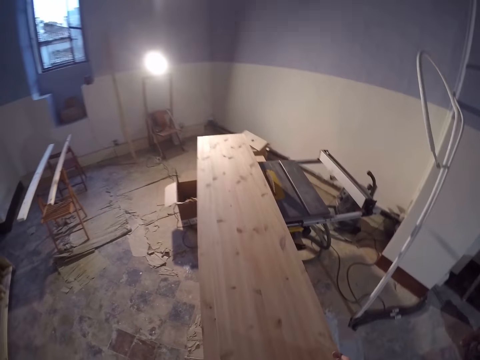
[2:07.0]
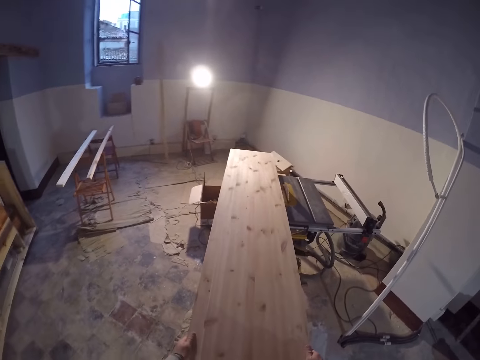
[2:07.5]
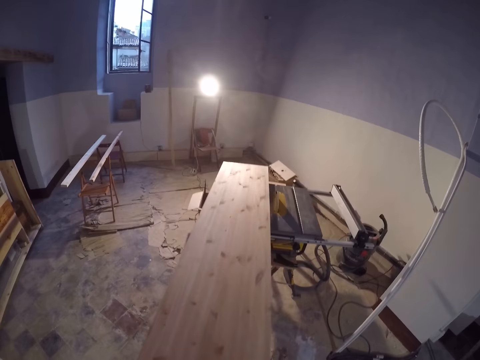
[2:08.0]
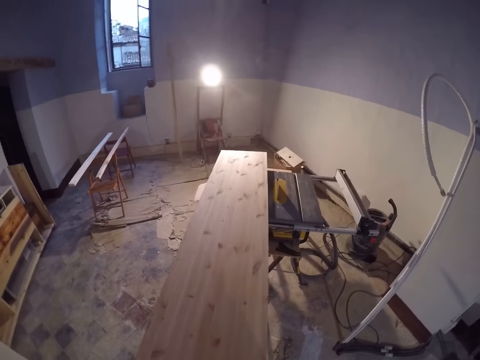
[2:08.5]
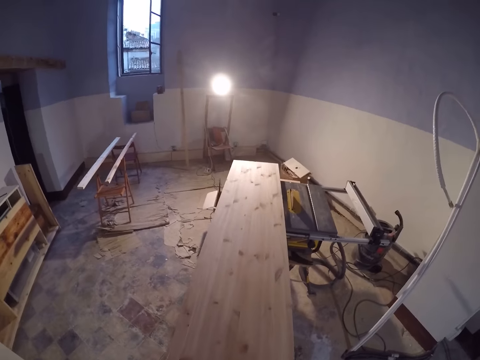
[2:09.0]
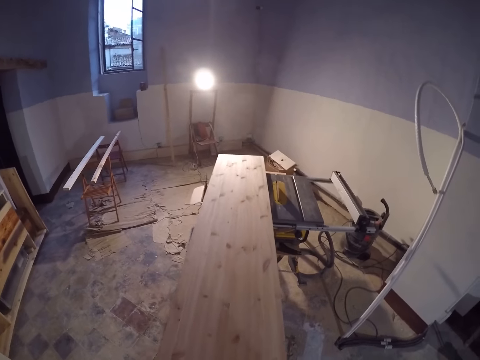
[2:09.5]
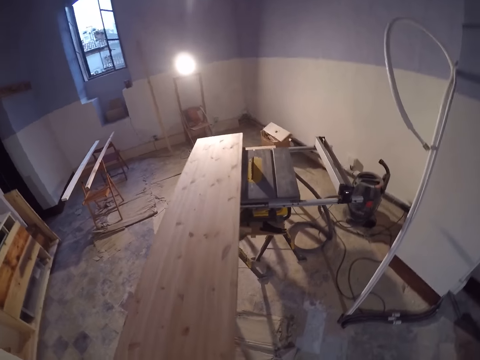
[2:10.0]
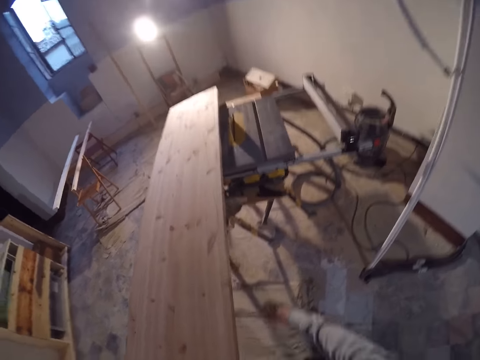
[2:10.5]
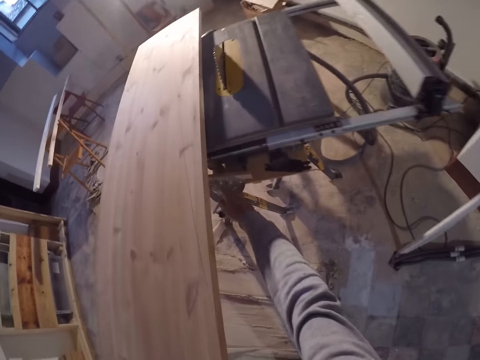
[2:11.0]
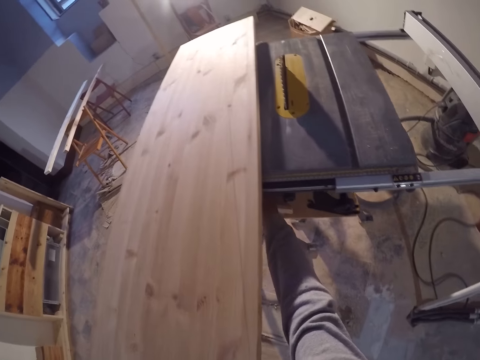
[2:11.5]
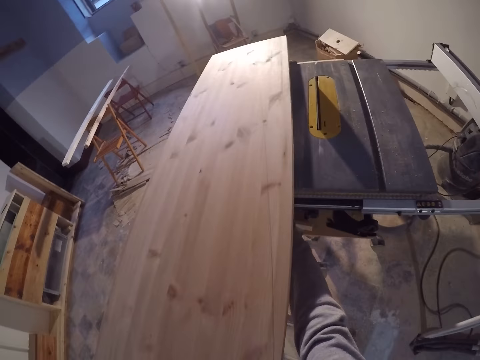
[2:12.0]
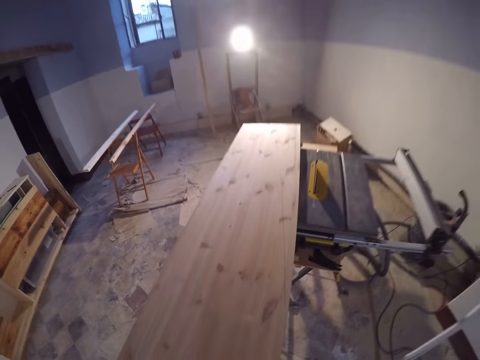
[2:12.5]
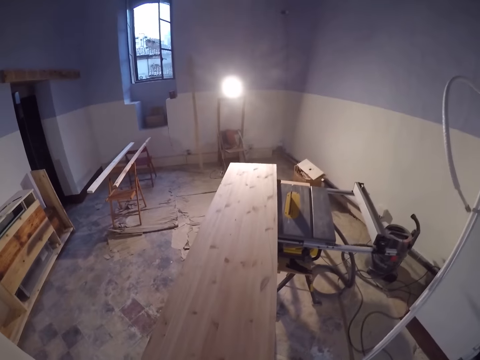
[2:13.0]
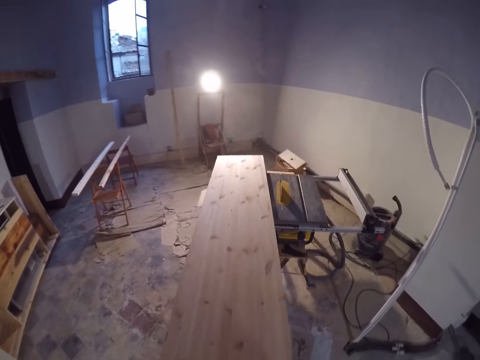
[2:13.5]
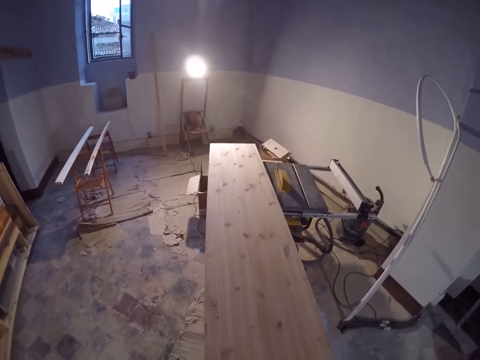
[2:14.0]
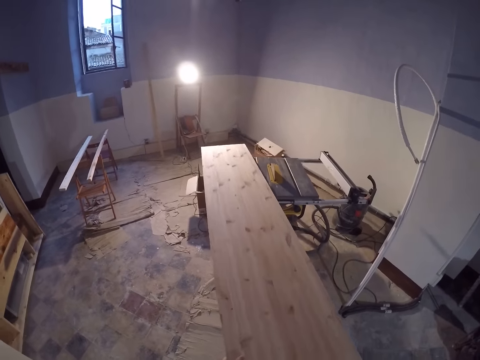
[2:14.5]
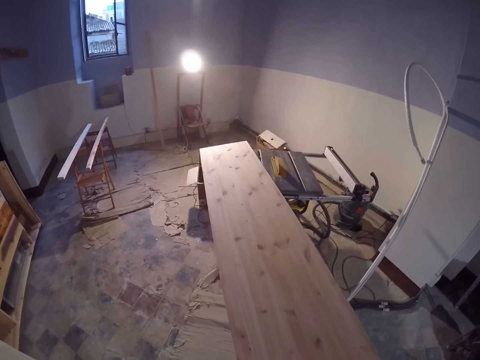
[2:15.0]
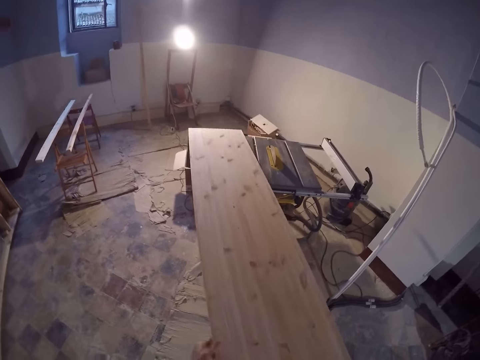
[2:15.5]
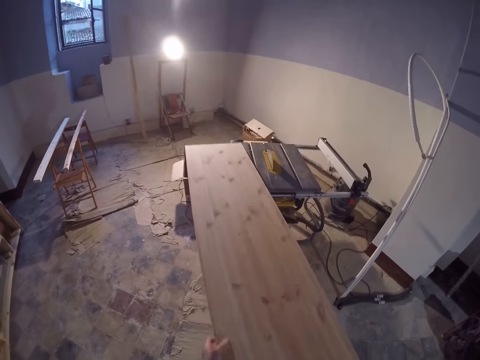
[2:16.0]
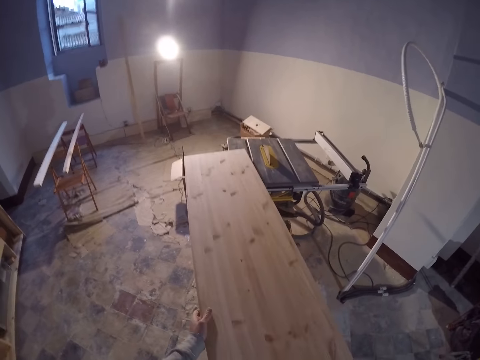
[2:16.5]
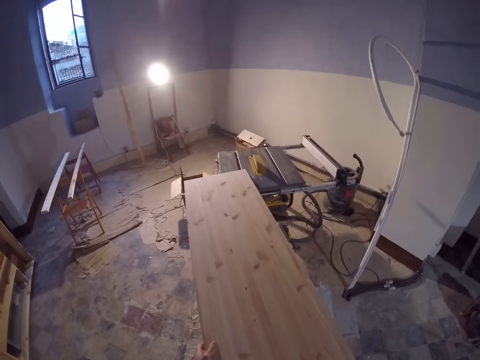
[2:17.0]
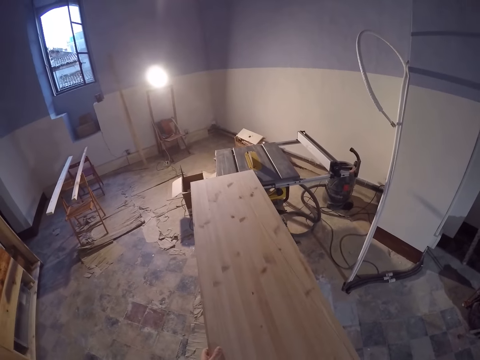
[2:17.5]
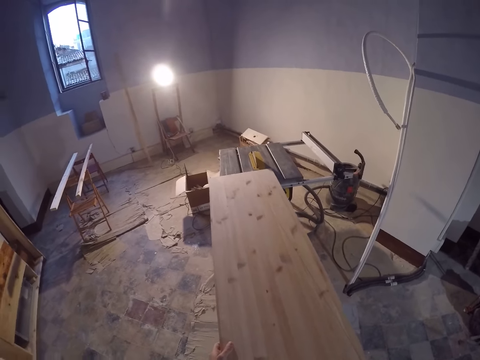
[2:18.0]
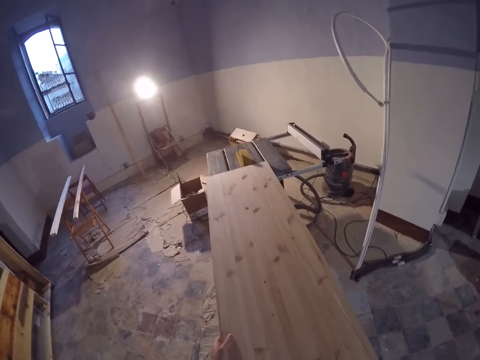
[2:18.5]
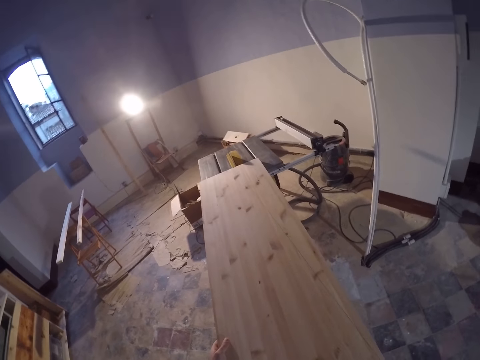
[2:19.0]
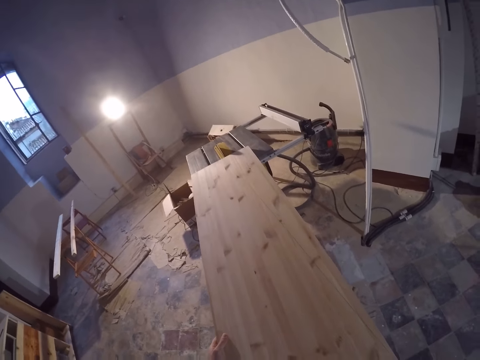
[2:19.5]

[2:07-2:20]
The camera wearer picks up the plank on the table saw with both hands. He drags the wood. He turns on a switch on the table saw with his right hand. He adjusts the woodworking machine. He adjusts the plank on the table saw. He drags the wood.

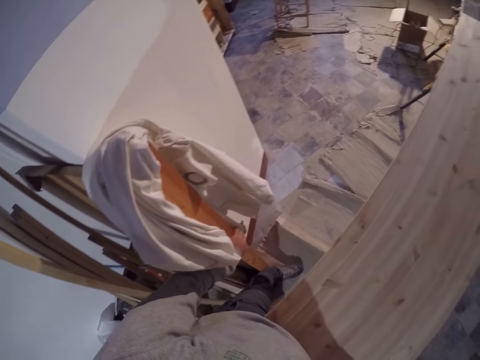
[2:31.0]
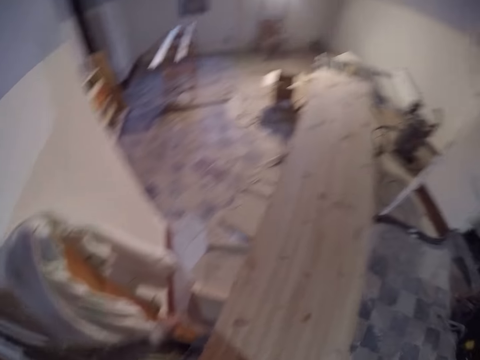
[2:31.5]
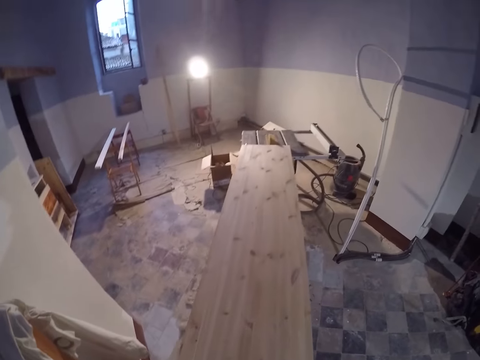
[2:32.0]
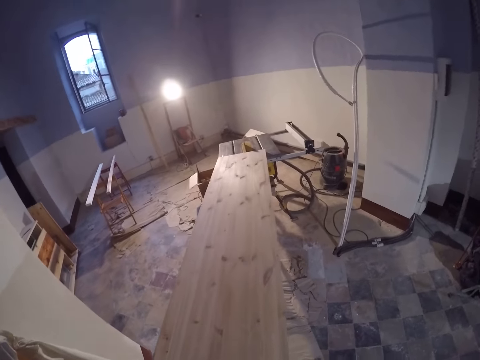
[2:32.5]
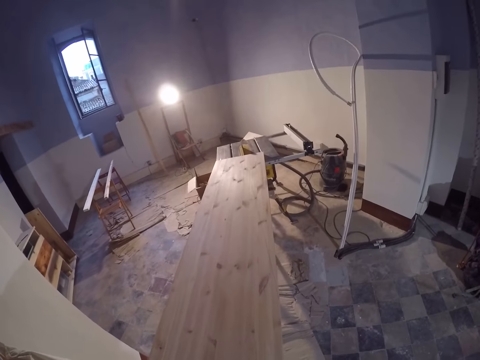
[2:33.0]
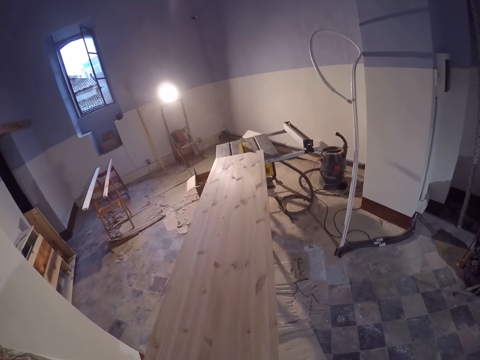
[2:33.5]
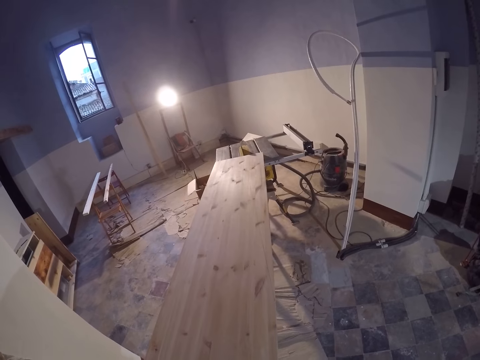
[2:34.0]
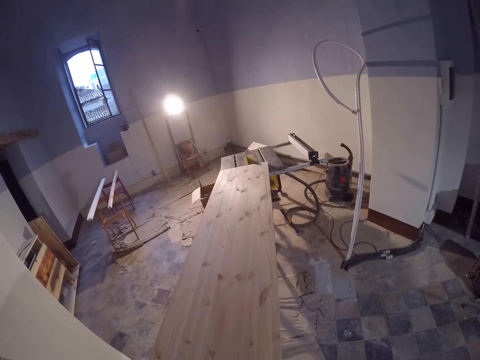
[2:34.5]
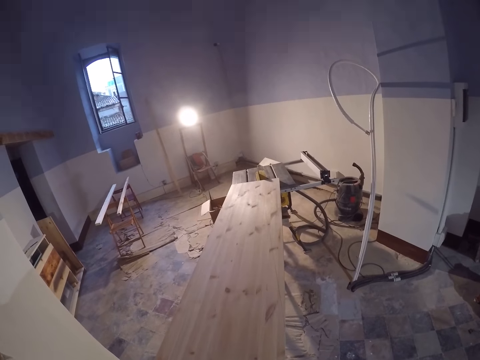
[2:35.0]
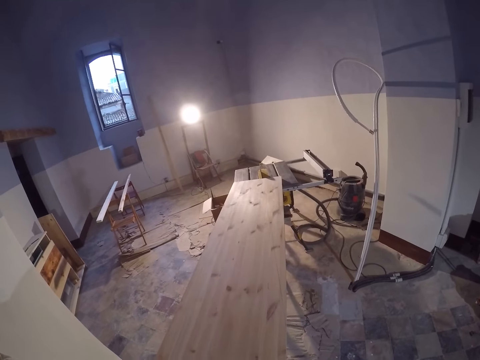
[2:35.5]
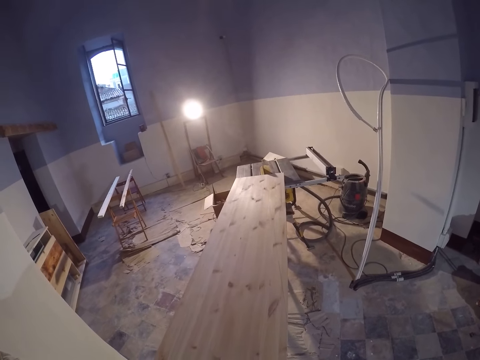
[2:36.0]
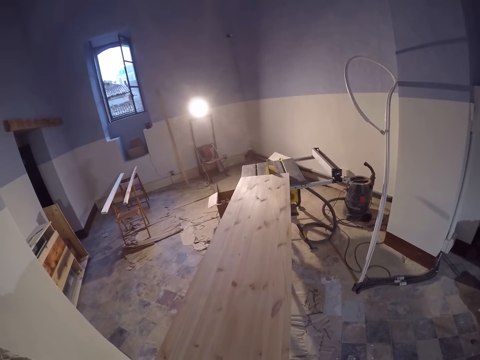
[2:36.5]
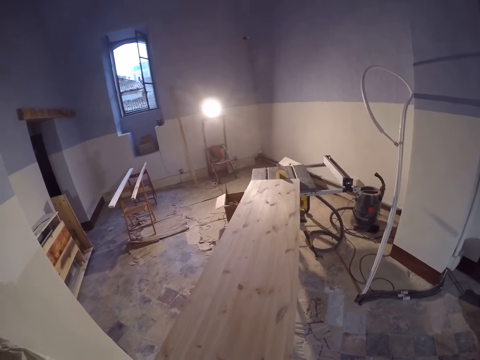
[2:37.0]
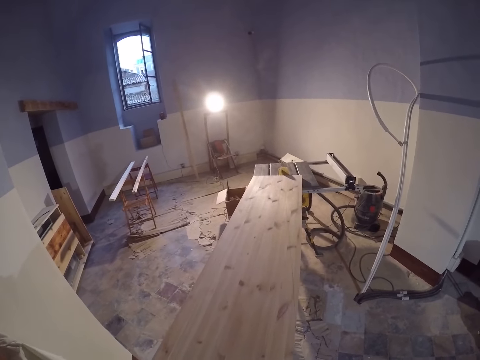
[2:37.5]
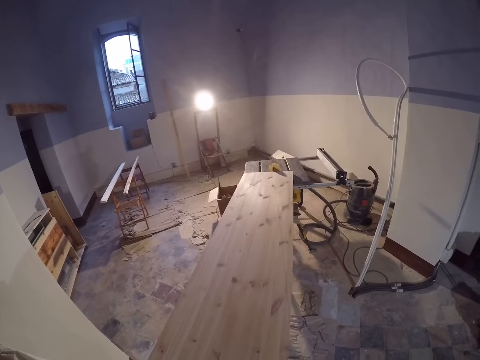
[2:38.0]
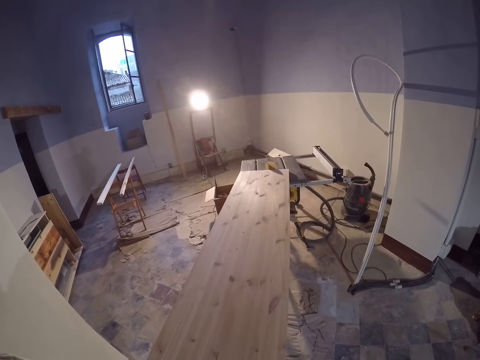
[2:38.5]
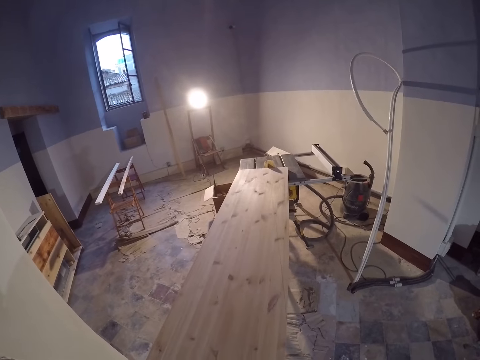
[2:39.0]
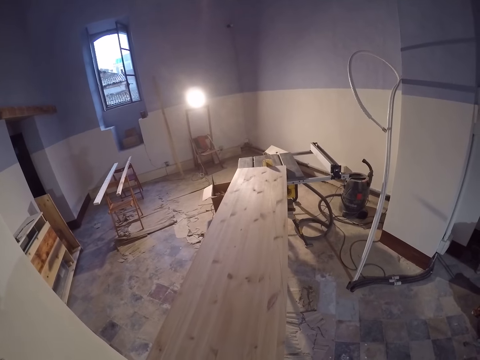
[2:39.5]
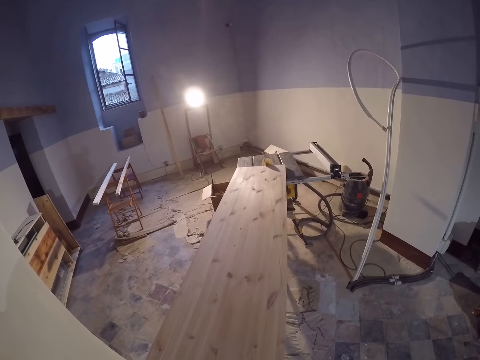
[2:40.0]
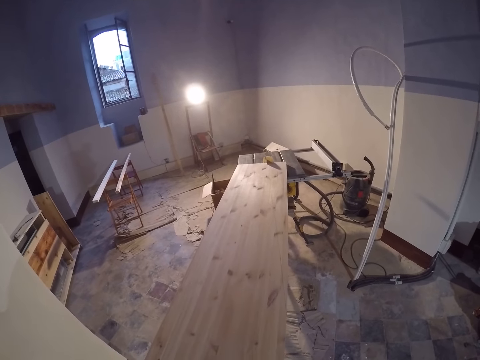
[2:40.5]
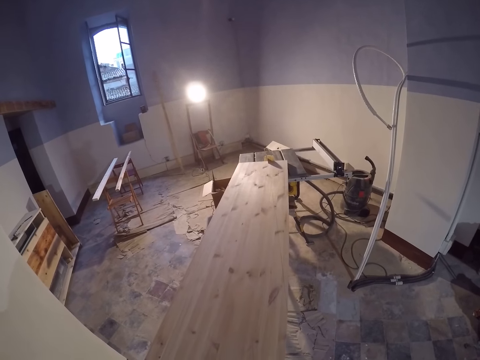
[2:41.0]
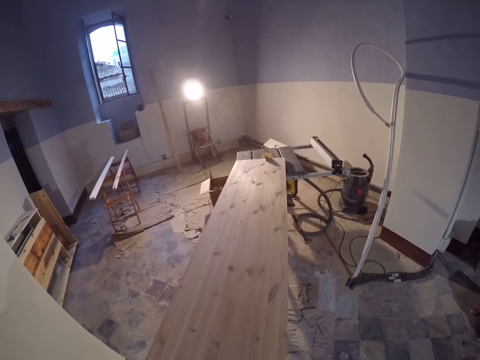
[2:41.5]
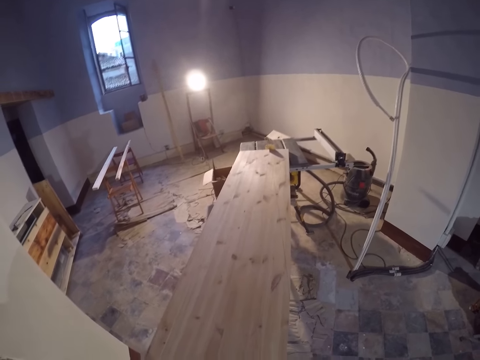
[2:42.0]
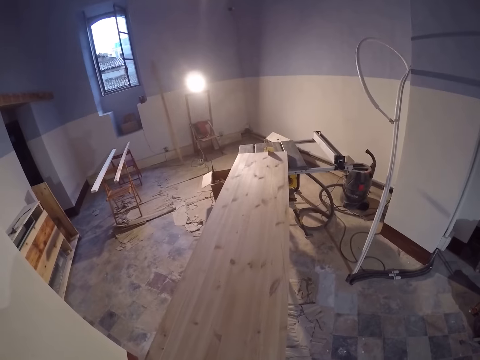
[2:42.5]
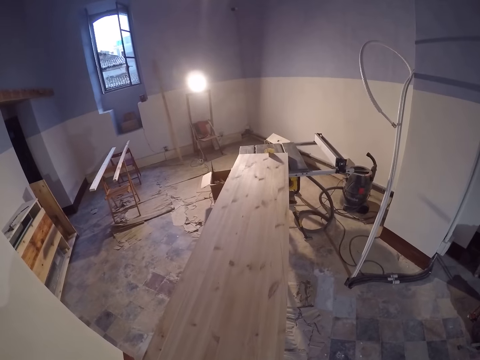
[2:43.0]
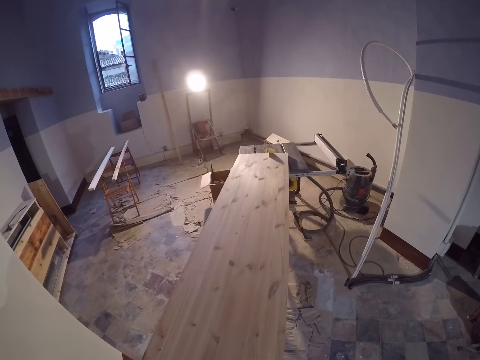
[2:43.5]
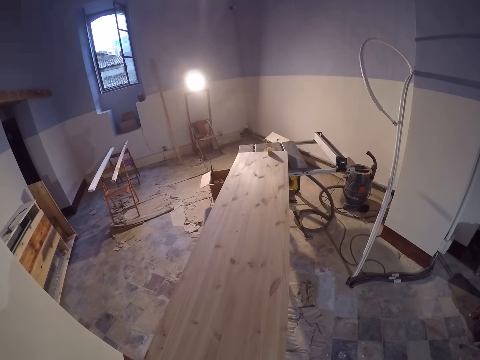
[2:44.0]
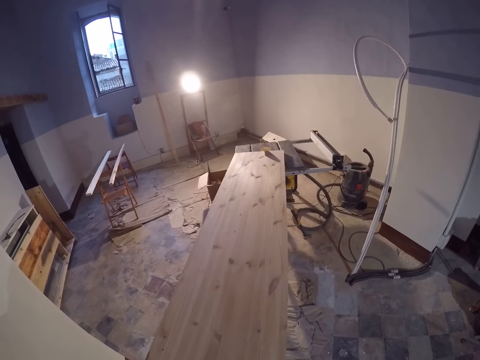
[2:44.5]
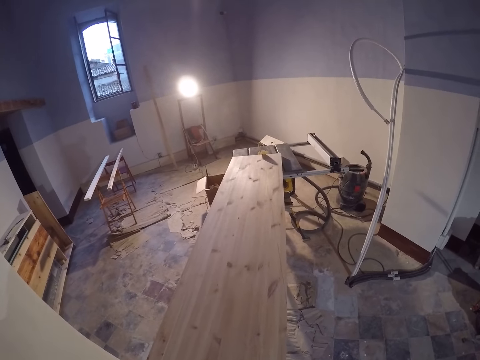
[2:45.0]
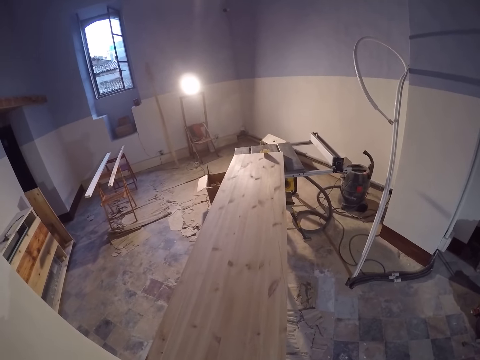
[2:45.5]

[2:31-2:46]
The camera wearer pushes the plank along the table saw blade. They look around. They cut the wood using the woodworking machine.
